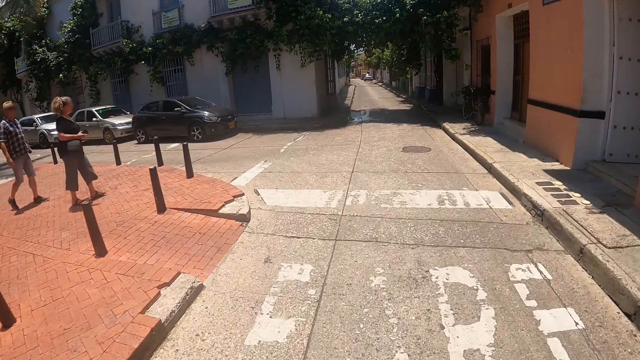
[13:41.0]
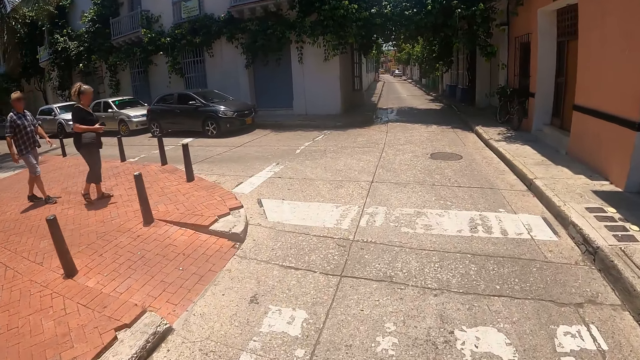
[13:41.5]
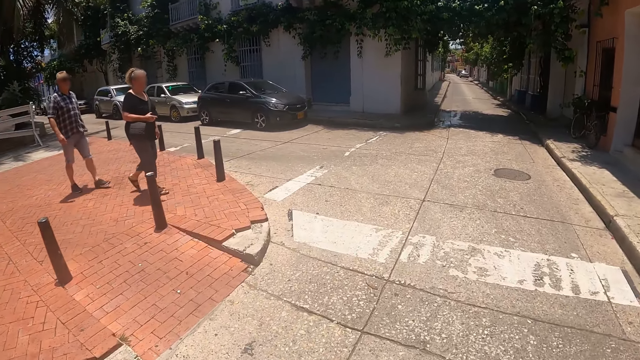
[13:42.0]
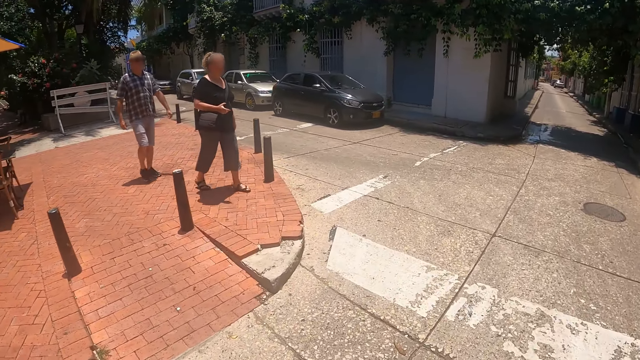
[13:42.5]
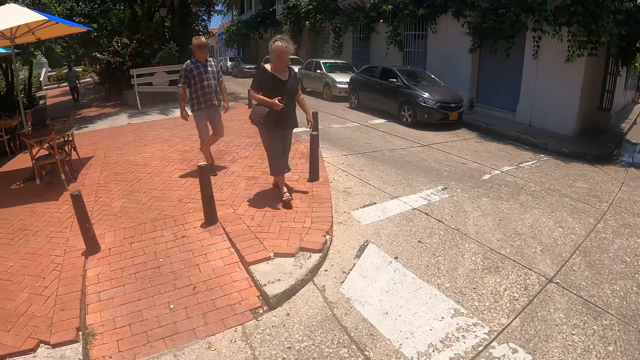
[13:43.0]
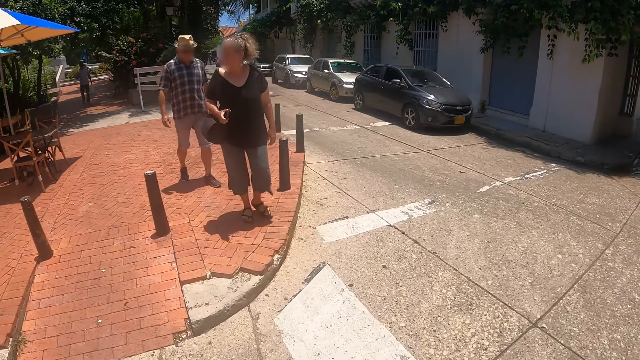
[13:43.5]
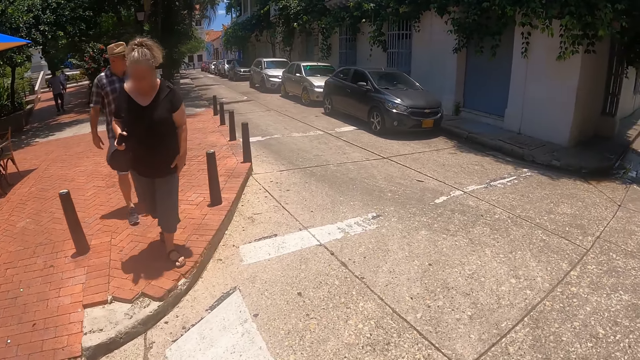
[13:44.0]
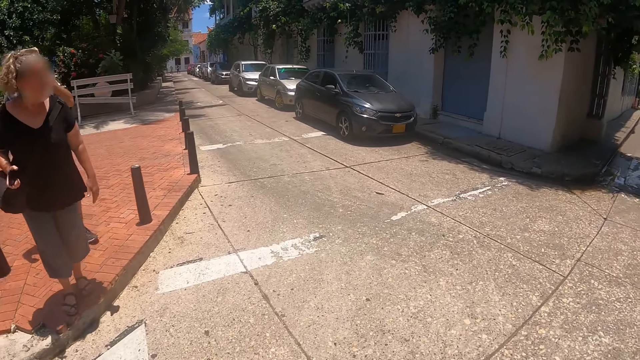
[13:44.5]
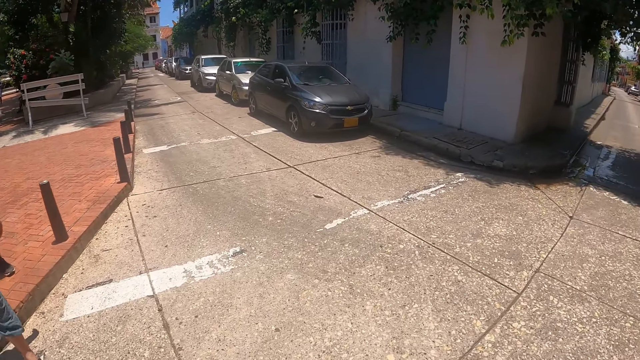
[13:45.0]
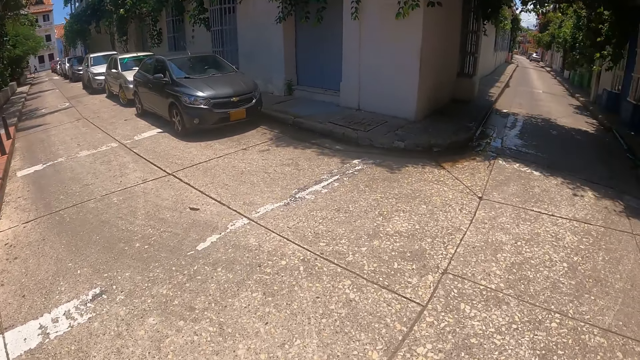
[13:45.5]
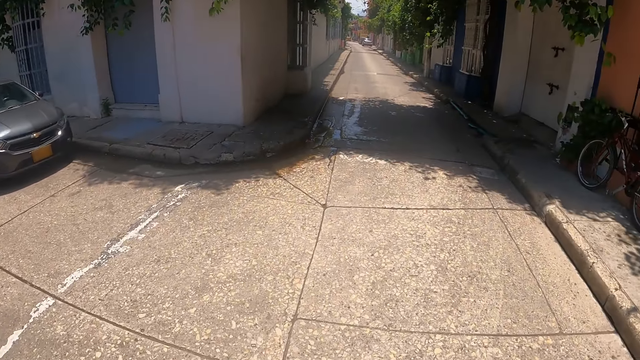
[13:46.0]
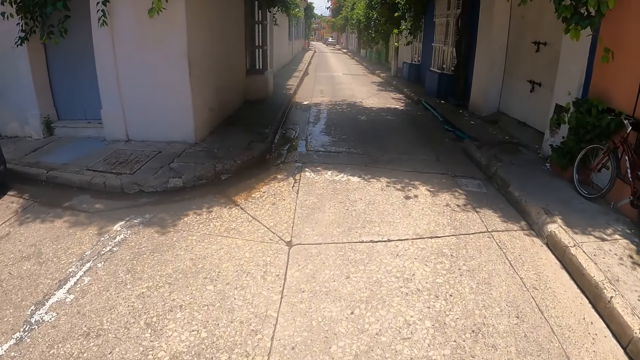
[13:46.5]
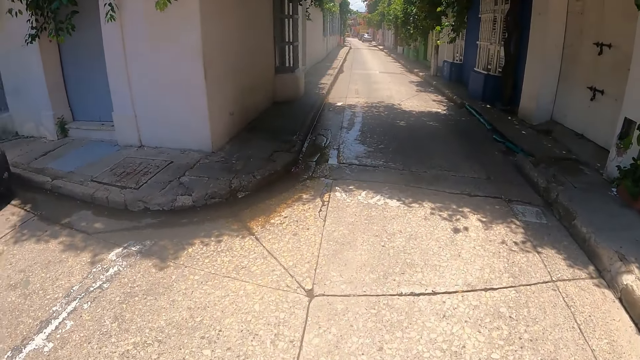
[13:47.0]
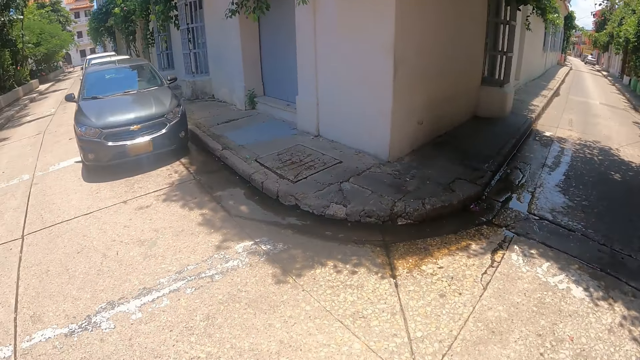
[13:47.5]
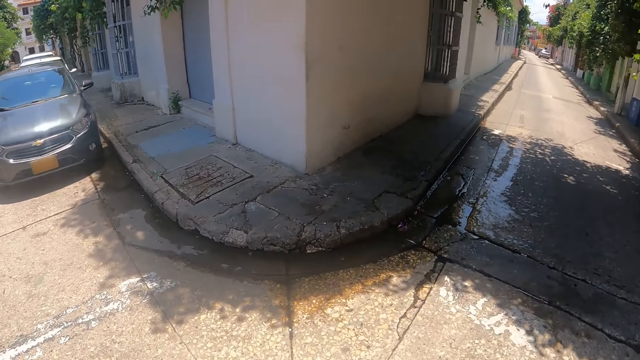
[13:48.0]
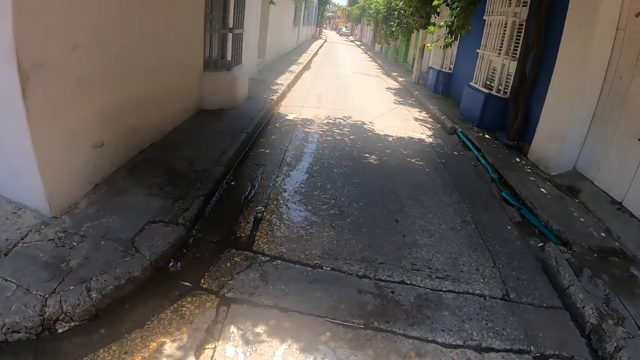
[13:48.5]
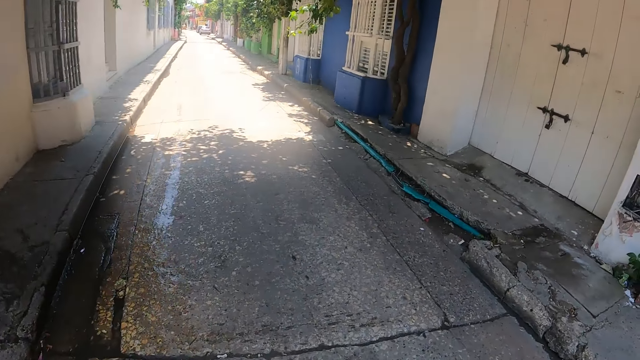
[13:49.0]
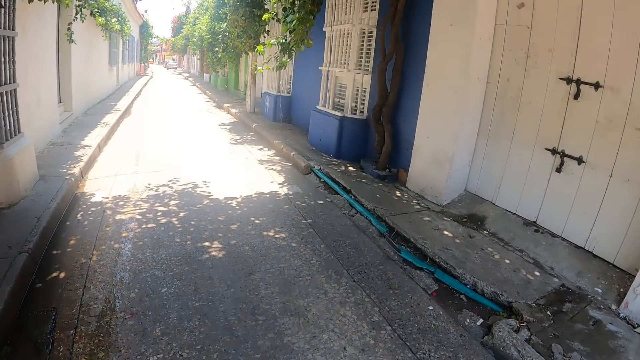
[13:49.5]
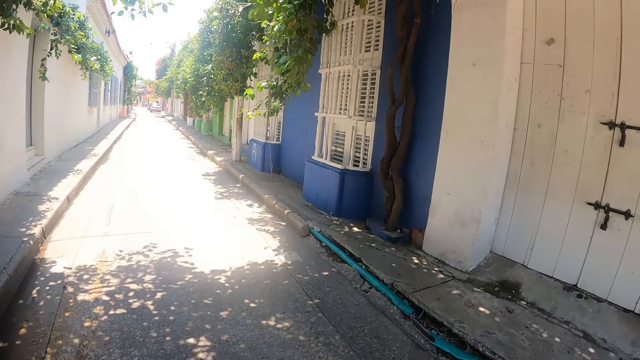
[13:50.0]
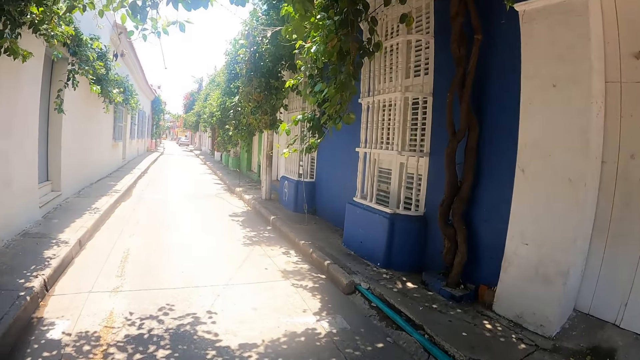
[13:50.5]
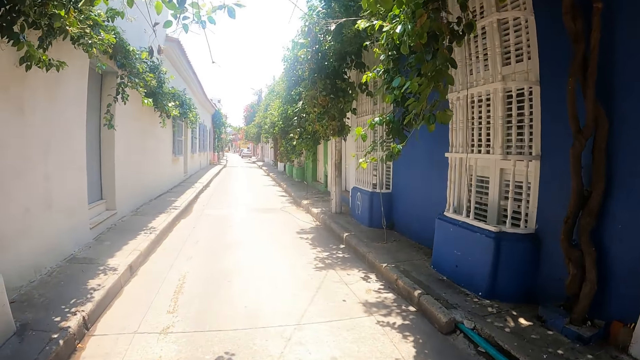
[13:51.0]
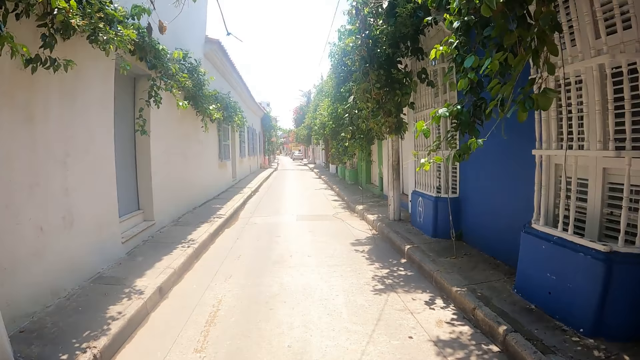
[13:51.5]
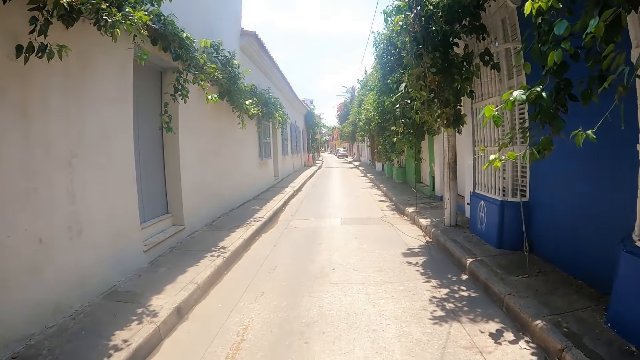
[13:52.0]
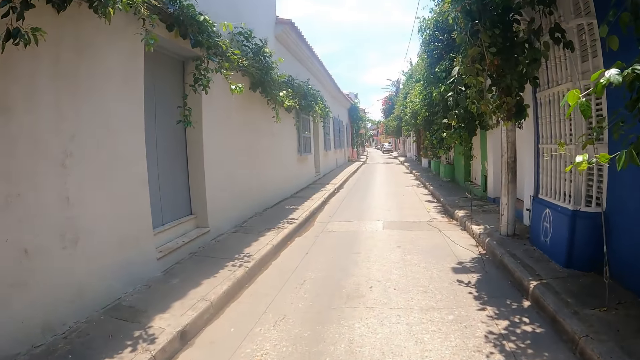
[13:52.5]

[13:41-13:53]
The camera wearer stares around on the road. They look around.

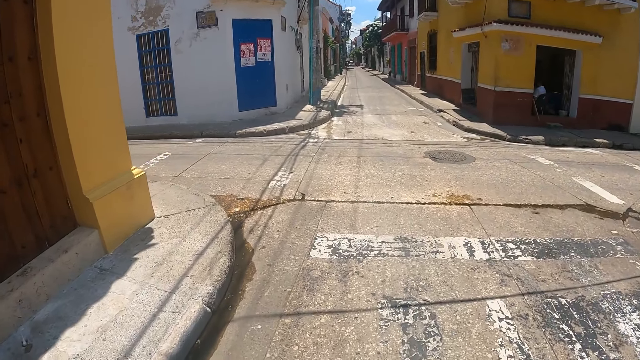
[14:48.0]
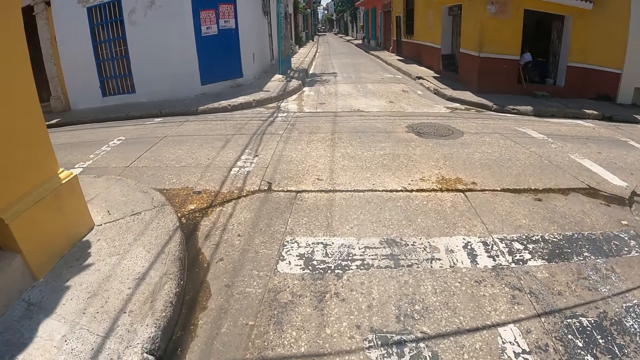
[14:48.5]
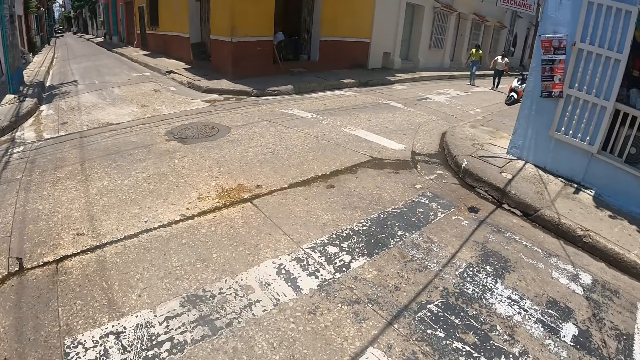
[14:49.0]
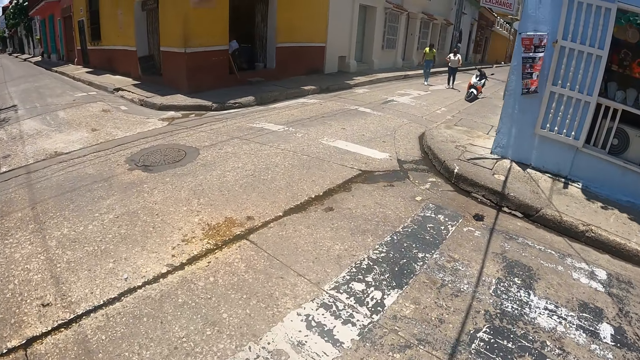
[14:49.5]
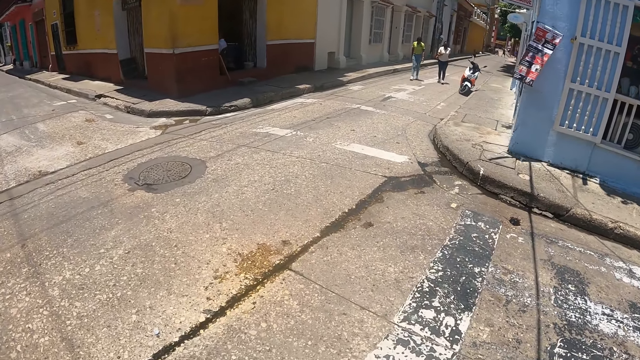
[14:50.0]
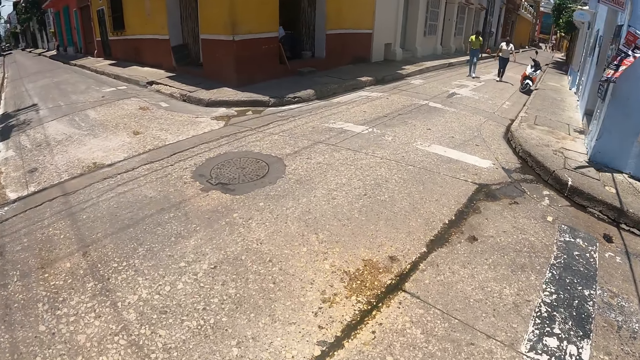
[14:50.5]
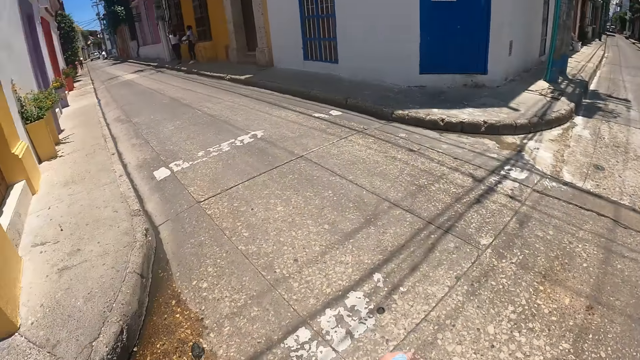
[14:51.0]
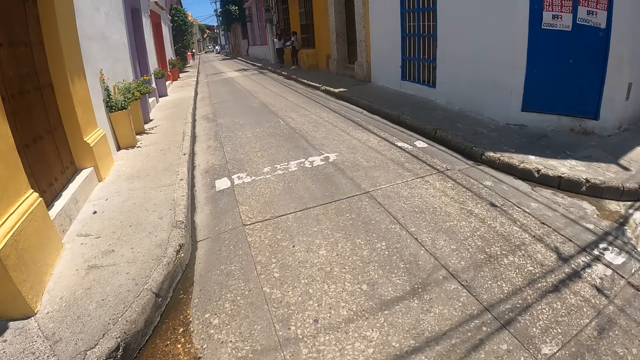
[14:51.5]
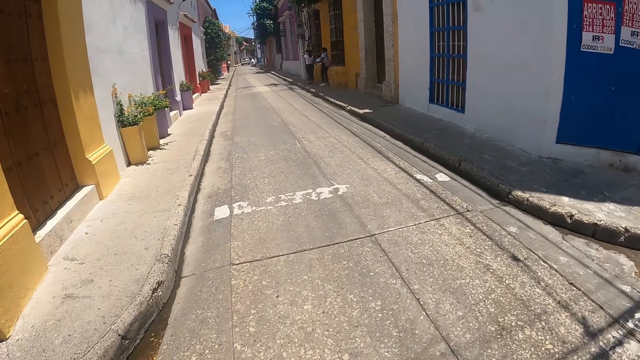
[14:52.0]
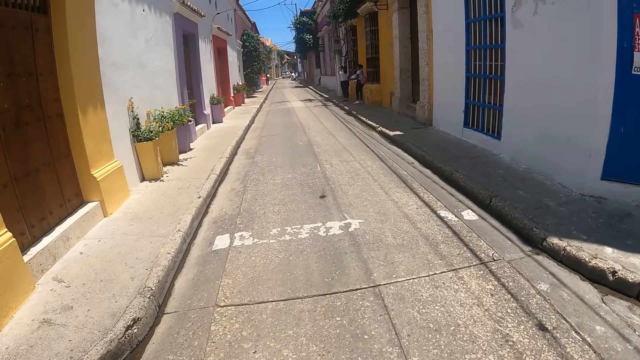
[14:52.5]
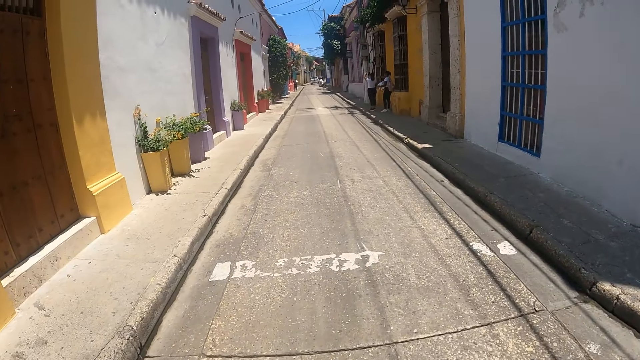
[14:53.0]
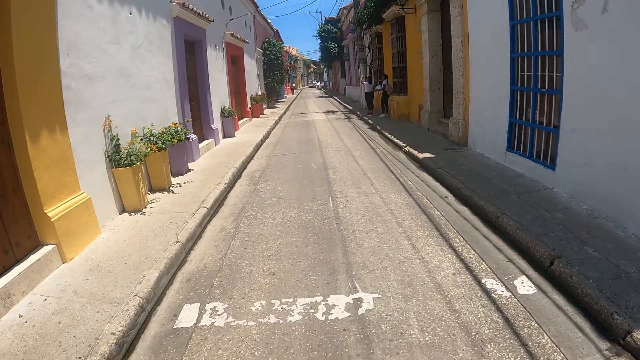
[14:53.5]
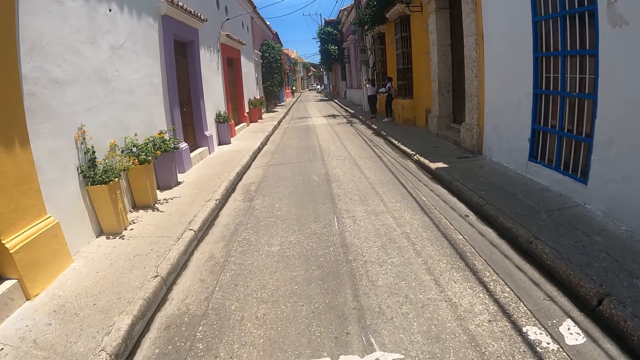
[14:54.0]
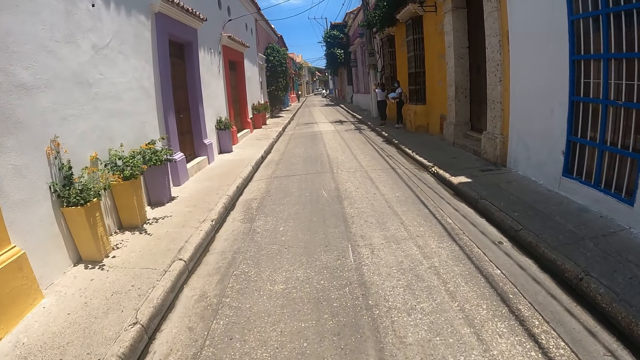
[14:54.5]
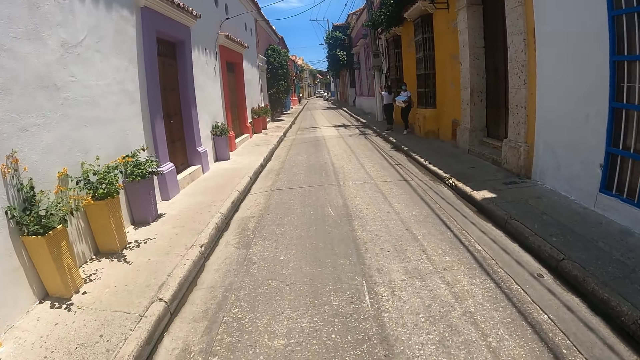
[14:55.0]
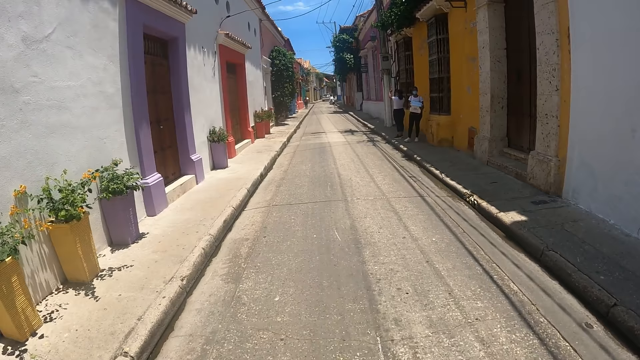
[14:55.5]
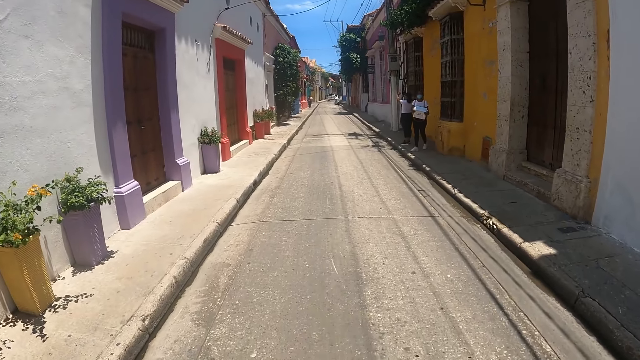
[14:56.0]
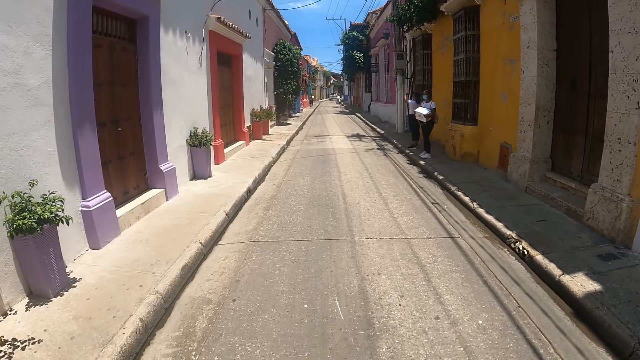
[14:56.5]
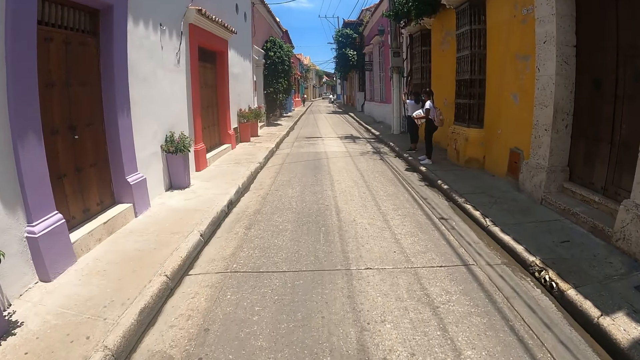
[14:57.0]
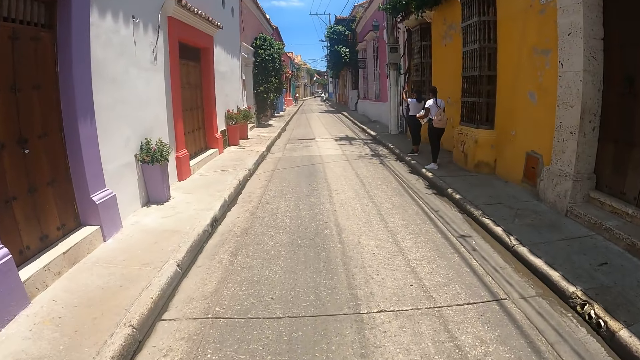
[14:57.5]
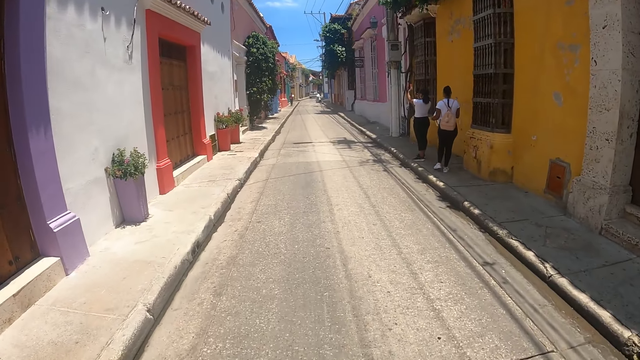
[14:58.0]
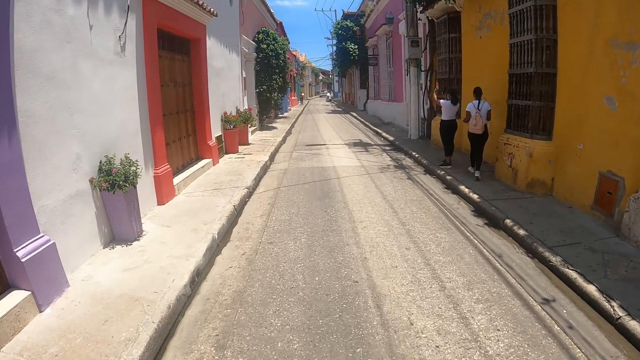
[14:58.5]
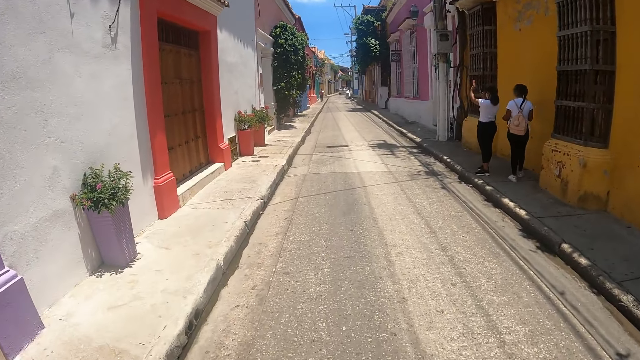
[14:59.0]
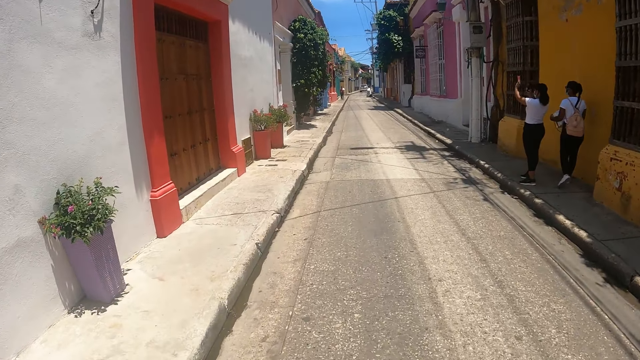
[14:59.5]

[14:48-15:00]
The camera wearer looks around.
